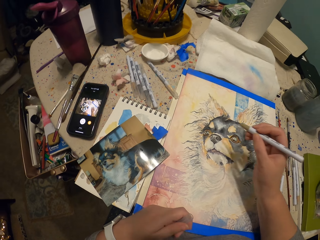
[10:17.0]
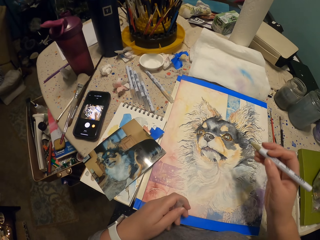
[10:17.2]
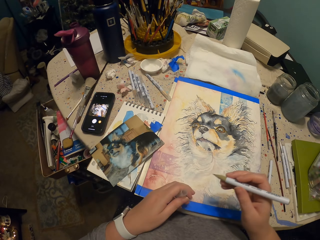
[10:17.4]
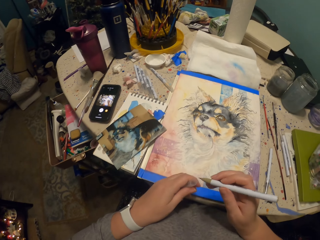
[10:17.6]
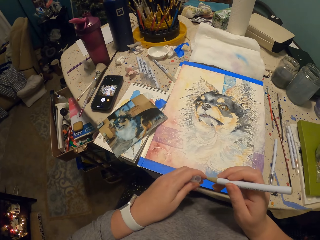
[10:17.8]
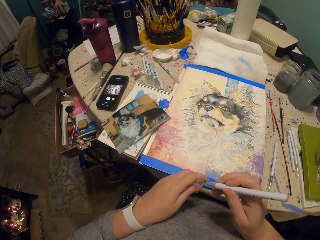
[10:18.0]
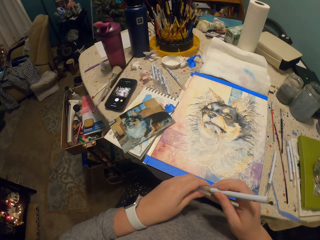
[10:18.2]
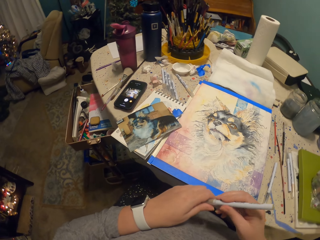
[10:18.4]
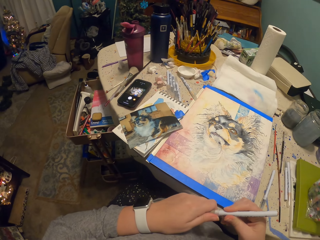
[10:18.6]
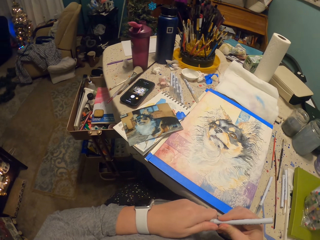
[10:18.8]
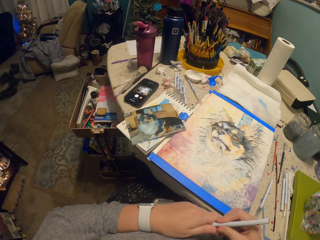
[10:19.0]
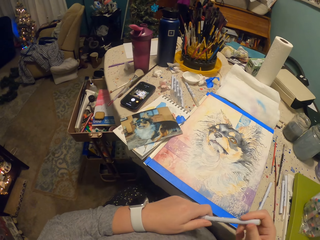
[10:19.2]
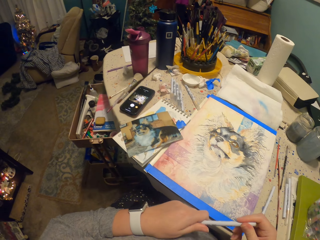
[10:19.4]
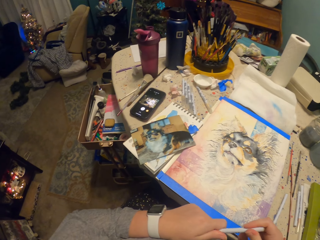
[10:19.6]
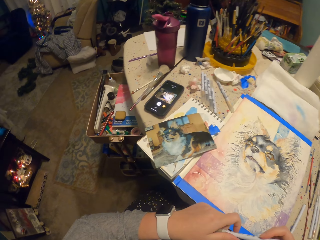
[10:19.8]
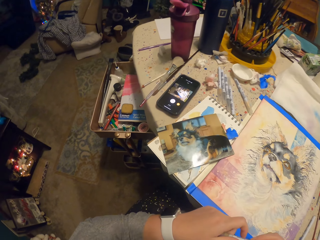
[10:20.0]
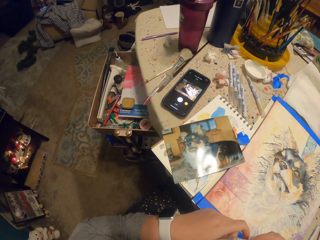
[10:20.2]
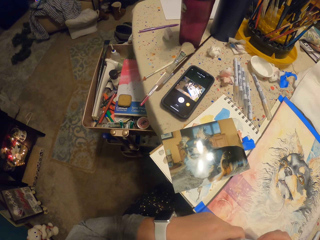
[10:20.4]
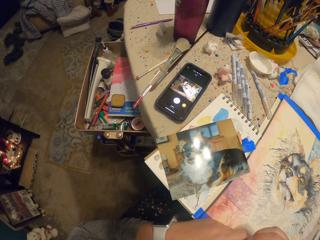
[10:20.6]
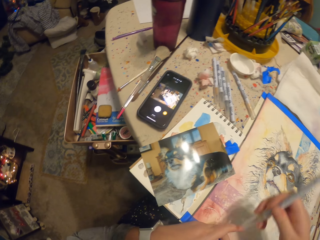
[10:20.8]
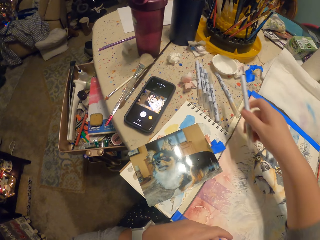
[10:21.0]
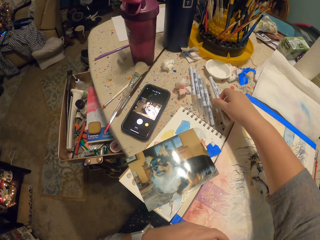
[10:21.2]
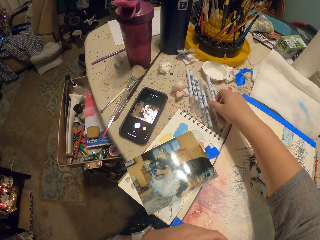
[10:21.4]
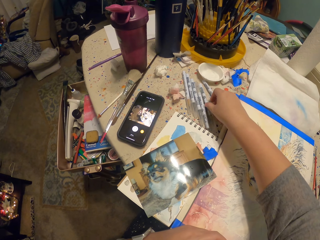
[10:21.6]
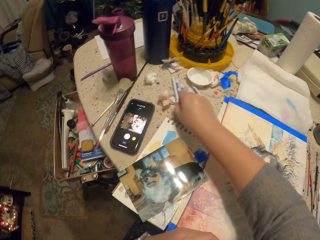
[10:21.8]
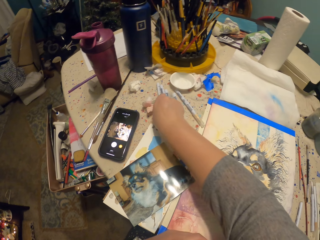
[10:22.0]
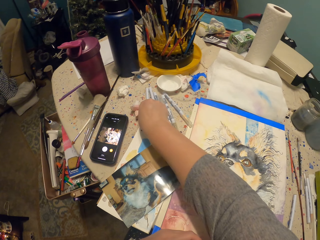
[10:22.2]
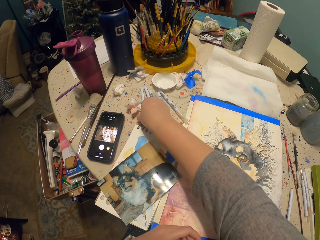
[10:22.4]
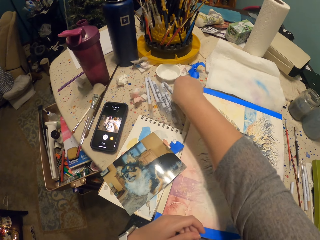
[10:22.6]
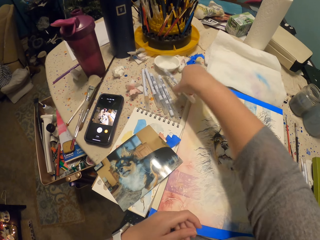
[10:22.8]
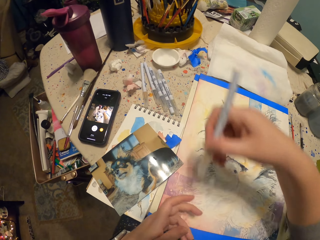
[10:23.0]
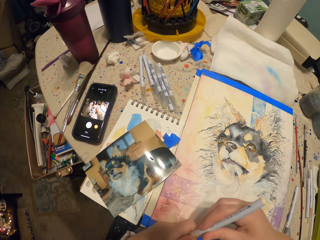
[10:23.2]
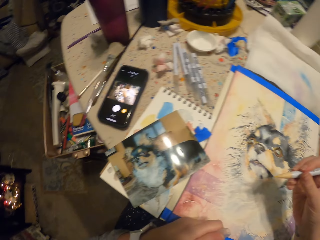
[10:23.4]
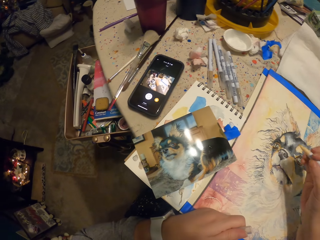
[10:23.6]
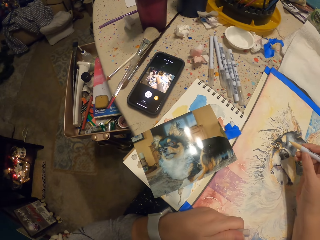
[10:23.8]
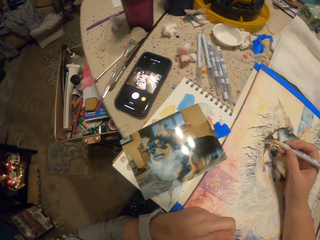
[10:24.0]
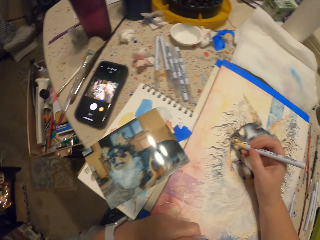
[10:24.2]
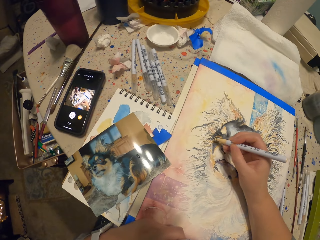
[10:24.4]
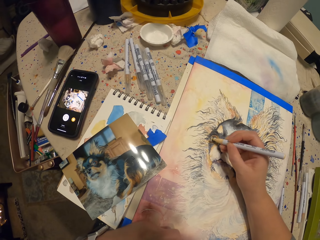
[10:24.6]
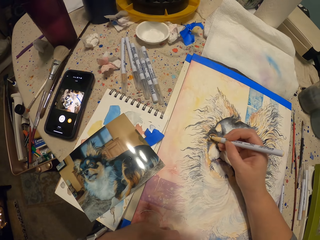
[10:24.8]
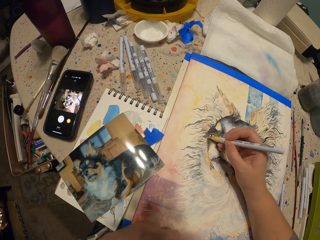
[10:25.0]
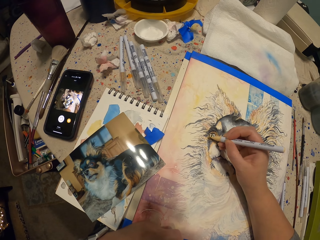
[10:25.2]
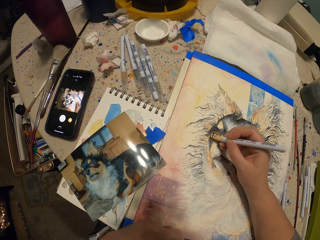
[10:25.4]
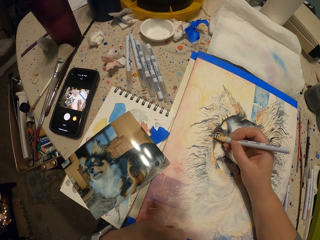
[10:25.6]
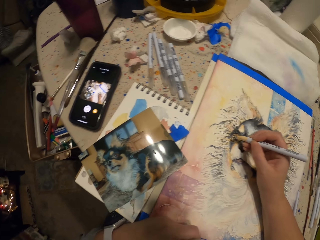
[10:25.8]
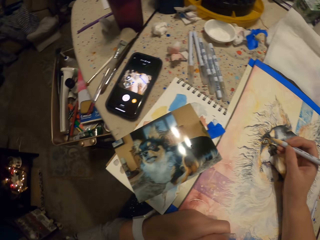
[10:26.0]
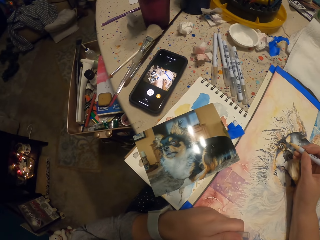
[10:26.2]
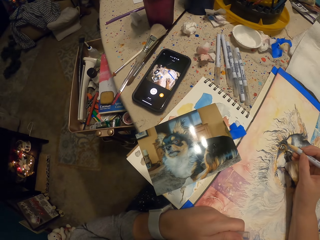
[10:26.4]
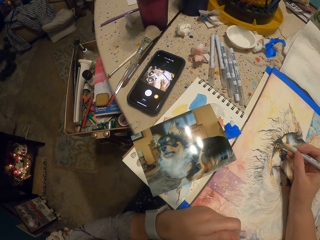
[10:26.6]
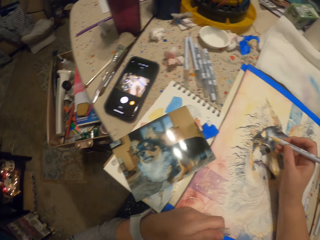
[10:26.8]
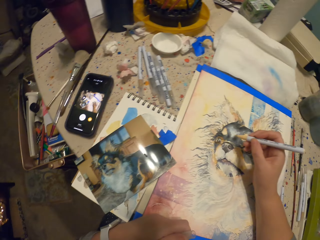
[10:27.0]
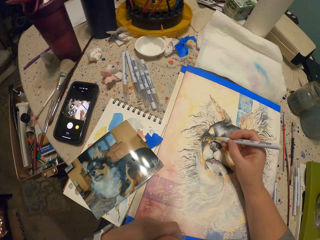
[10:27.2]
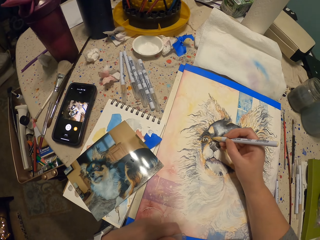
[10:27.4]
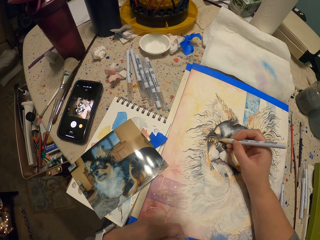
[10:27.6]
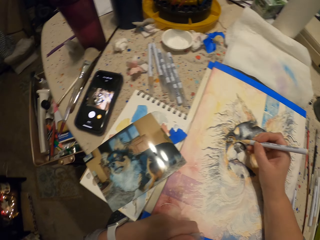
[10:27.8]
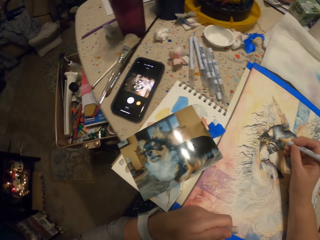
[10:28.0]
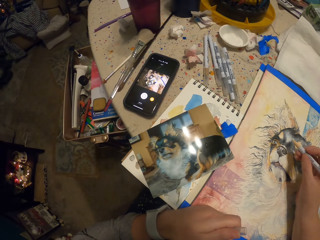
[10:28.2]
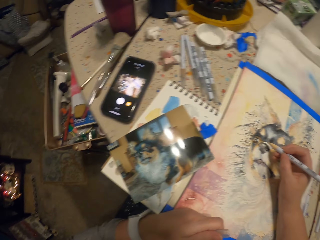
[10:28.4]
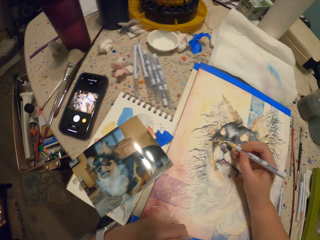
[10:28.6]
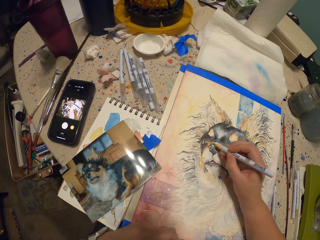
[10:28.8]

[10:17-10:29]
The camera wearer looks at the picture. They put the lid onto the pen. They look at the picture. They put the paint pen on the table. They pick up the paint pen on the table. They paint the picture on the paper with the paint pen.

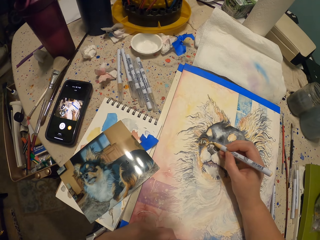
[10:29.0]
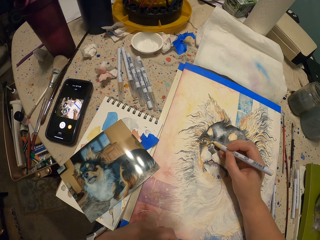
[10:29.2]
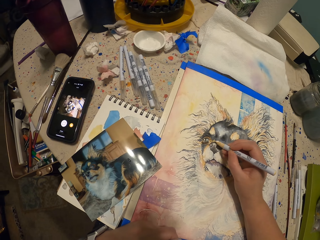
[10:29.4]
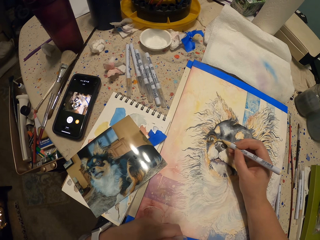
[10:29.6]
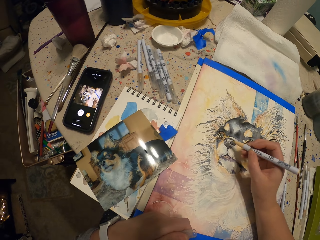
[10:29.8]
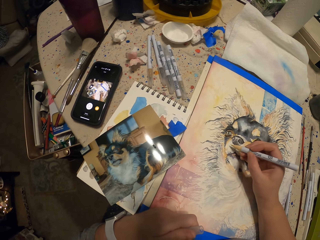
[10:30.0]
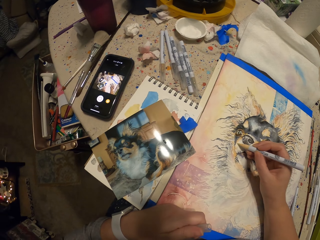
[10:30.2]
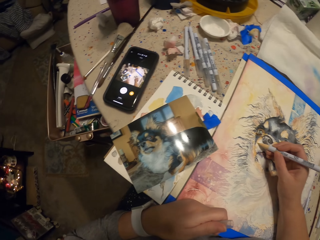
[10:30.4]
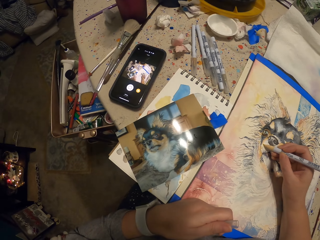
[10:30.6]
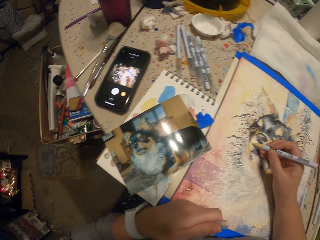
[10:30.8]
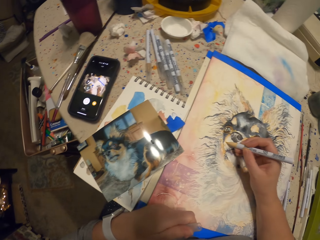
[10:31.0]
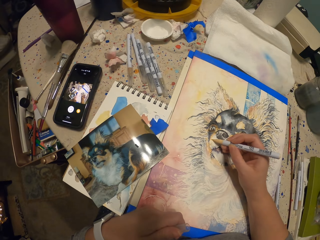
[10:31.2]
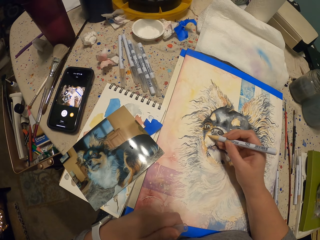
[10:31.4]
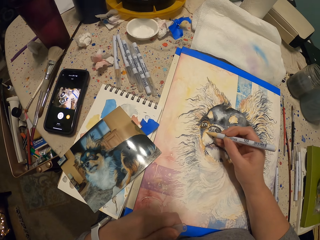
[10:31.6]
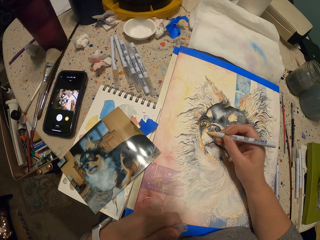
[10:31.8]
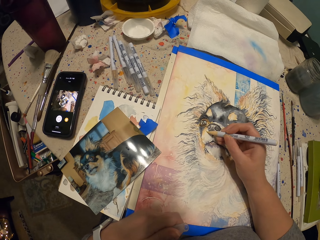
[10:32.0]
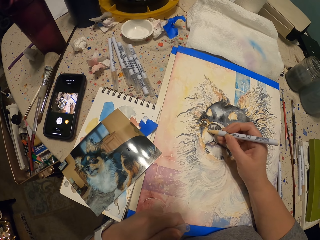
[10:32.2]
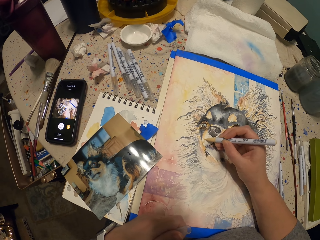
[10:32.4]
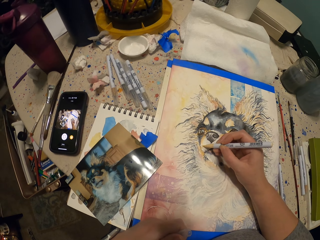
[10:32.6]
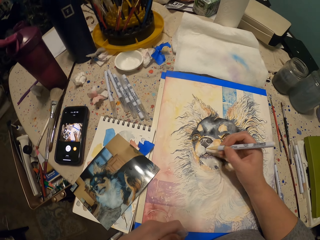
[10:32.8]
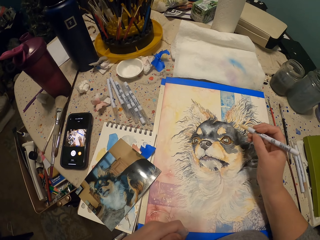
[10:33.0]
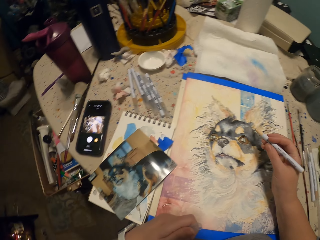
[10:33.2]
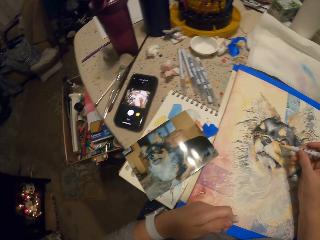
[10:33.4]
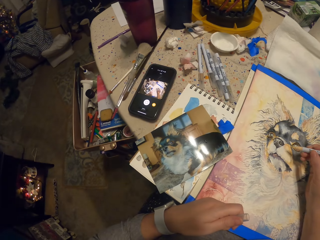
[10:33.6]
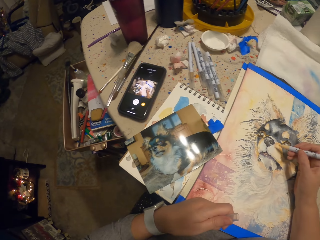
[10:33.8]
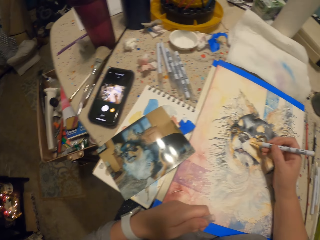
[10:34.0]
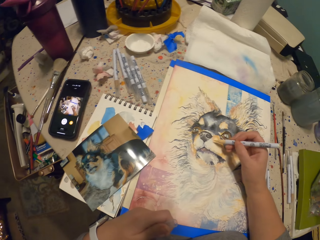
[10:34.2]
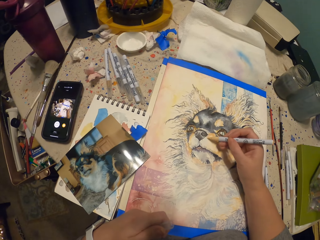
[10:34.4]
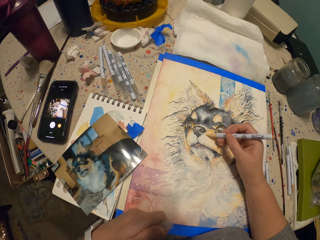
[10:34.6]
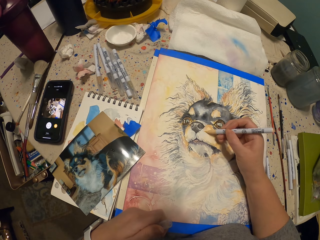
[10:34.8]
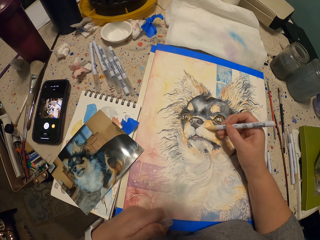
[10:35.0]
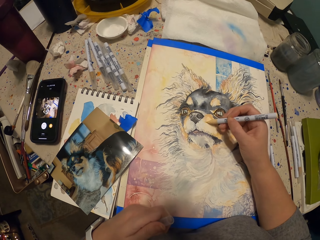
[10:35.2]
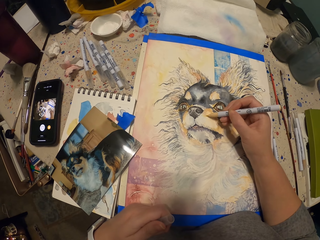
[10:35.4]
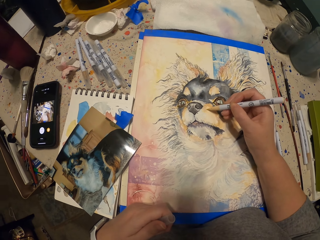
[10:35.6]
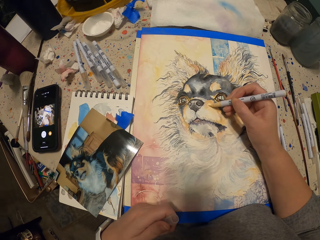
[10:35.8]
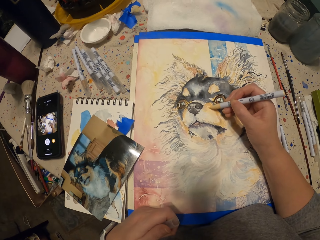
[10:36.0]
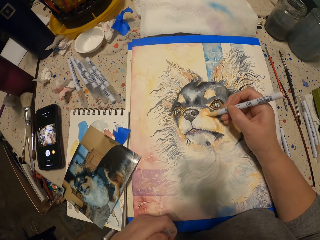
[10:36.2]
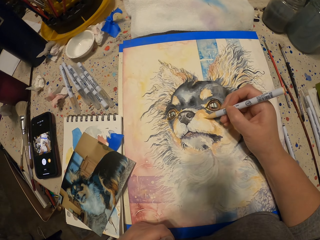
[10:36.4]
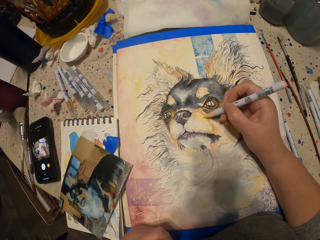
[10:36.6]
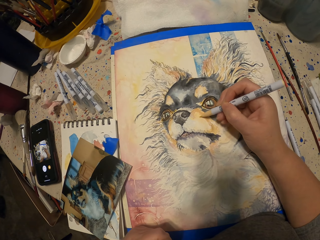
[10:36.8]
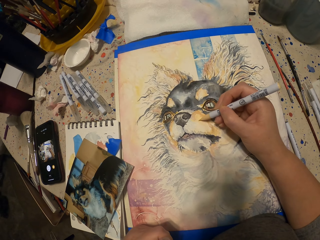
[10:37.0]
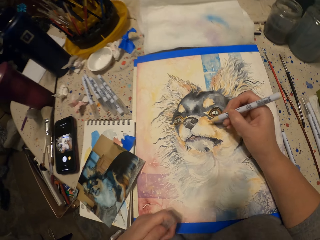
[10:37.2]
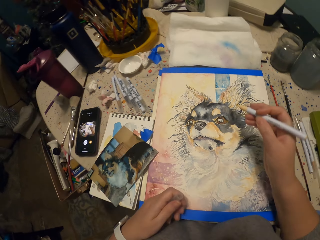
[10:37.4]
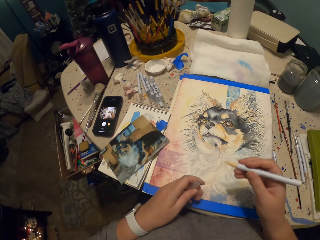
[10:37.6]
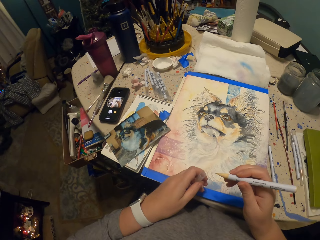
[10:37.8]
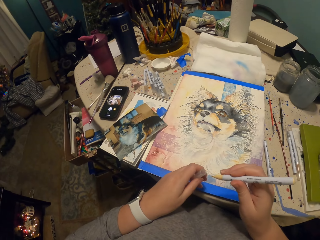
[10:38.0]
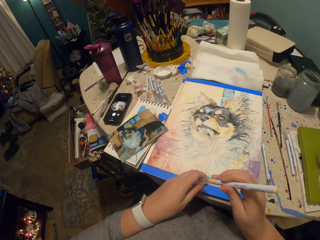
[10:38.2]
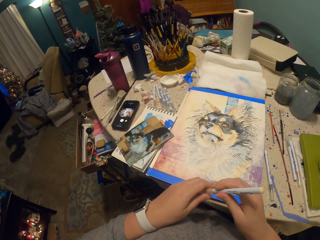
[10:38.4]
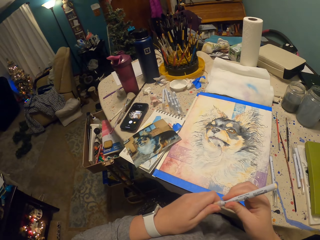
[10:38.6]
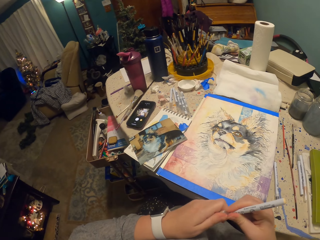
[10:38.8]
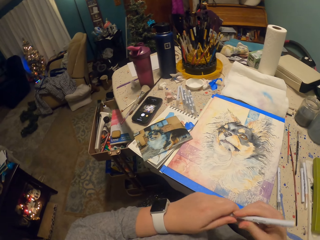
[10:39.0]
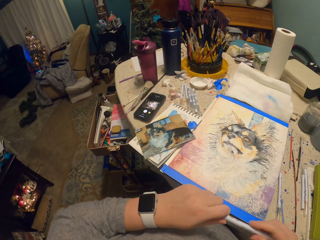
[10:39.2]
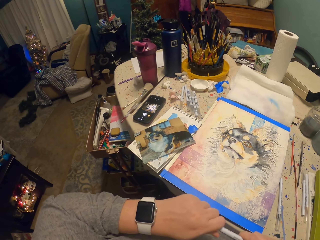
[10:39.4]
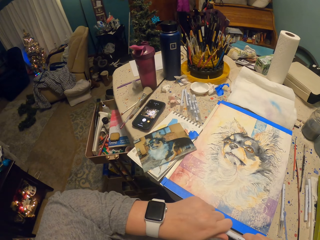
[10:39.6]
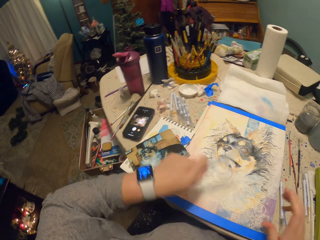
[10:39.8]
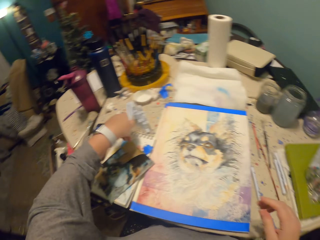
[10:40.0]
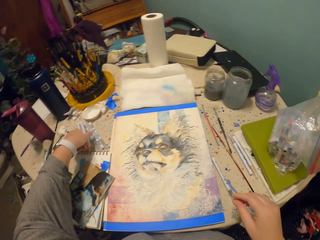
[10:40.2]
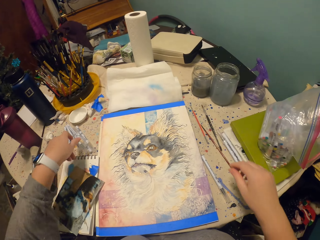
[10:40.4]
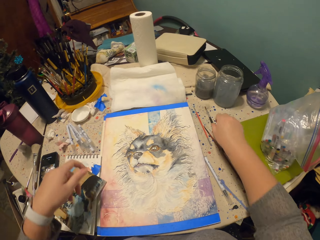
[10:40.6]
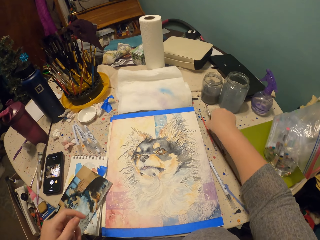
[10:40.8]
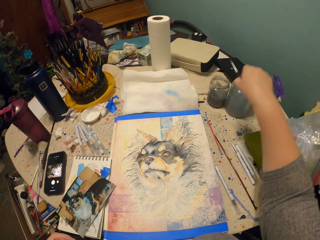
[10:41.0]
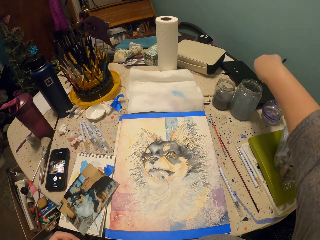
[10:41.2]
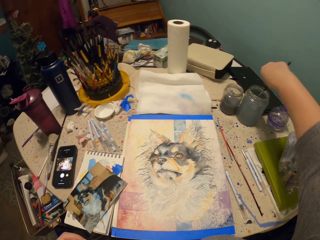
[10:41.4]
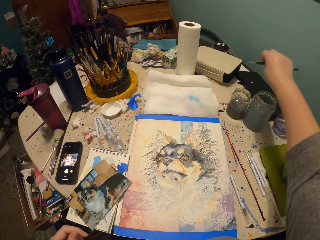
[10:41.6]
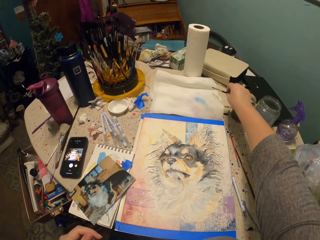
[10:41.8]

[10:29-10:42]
The camera wearer puts the lid onto the pen. They put the pen on the table. They pick up the paint brush on the table. They dip the paint brush in water.
